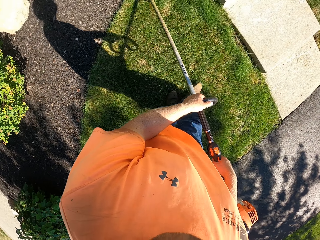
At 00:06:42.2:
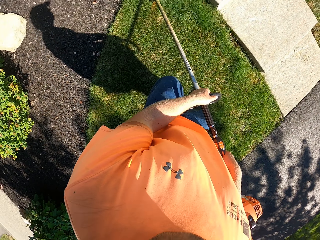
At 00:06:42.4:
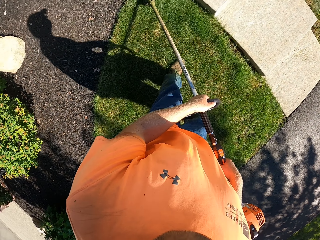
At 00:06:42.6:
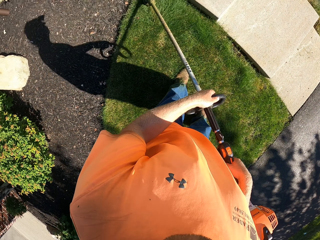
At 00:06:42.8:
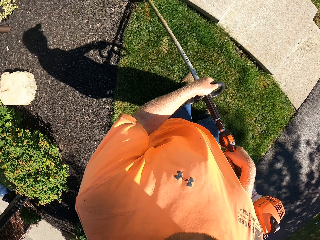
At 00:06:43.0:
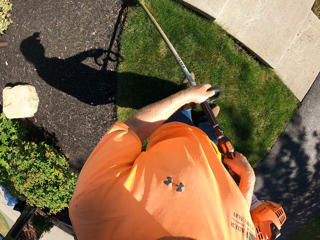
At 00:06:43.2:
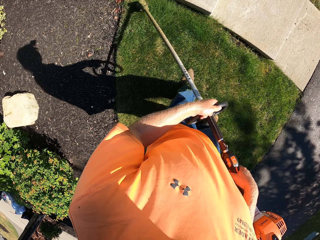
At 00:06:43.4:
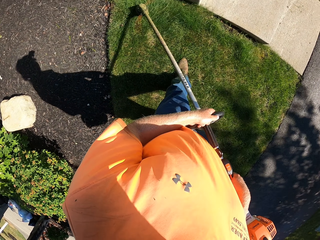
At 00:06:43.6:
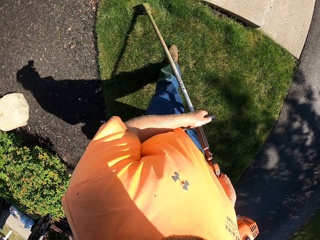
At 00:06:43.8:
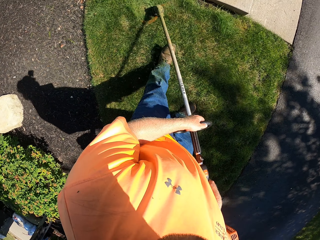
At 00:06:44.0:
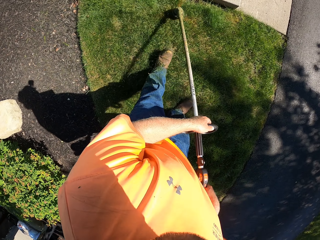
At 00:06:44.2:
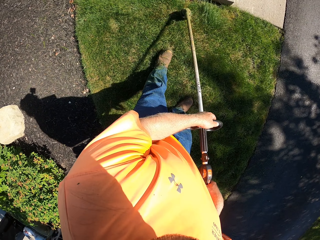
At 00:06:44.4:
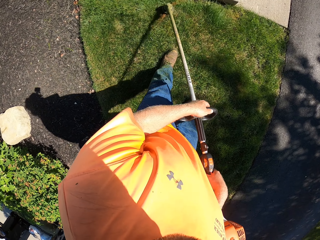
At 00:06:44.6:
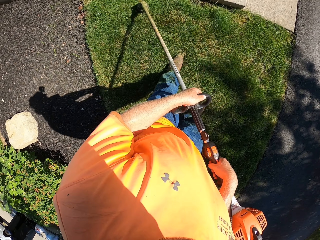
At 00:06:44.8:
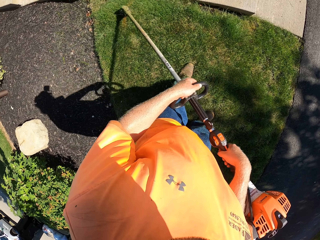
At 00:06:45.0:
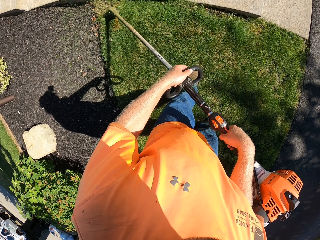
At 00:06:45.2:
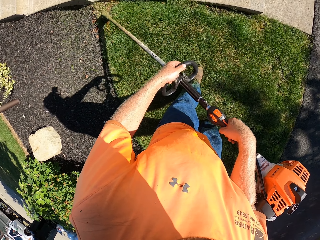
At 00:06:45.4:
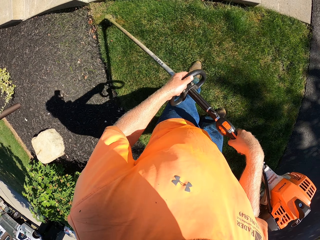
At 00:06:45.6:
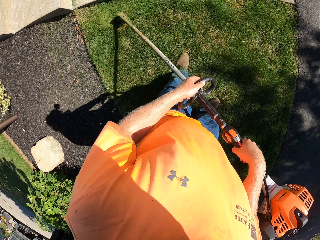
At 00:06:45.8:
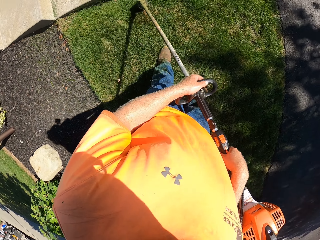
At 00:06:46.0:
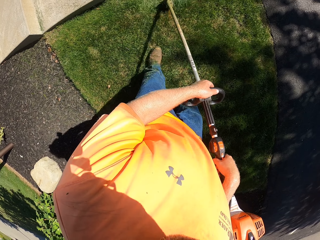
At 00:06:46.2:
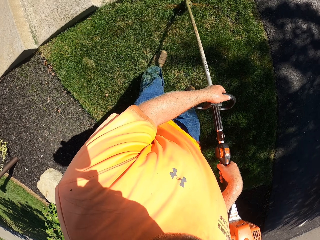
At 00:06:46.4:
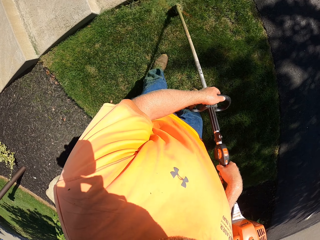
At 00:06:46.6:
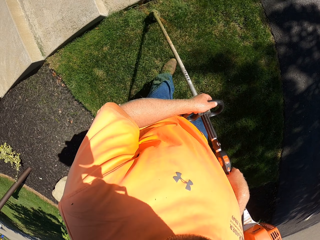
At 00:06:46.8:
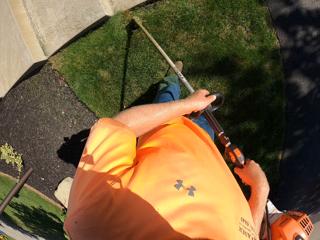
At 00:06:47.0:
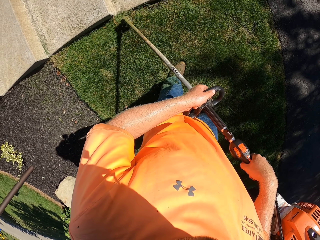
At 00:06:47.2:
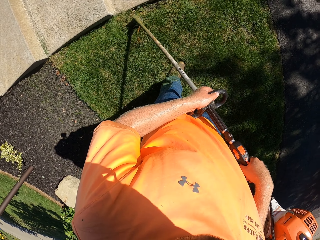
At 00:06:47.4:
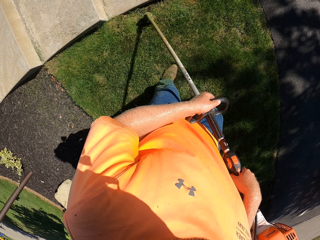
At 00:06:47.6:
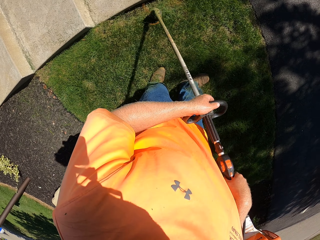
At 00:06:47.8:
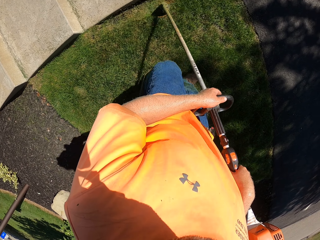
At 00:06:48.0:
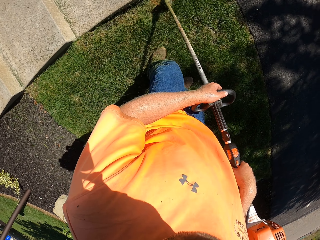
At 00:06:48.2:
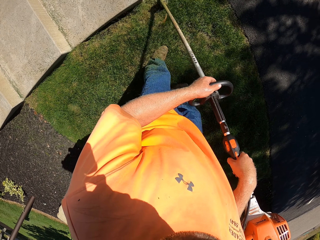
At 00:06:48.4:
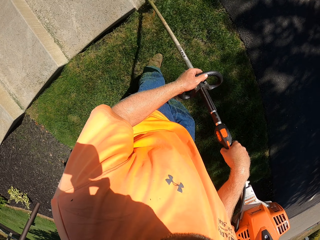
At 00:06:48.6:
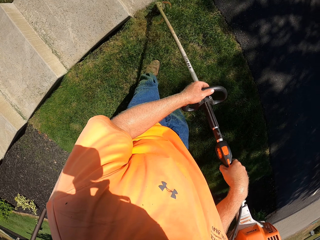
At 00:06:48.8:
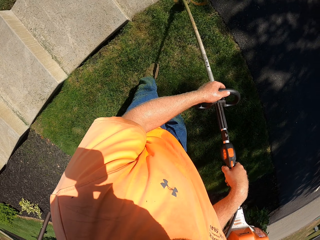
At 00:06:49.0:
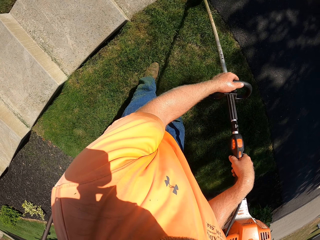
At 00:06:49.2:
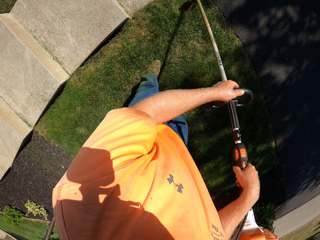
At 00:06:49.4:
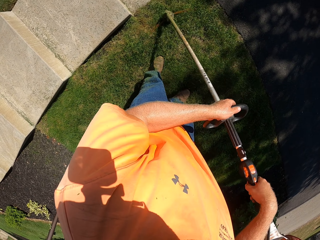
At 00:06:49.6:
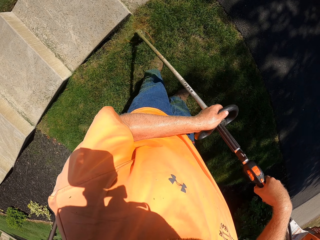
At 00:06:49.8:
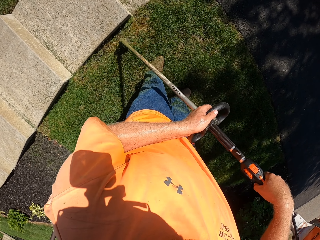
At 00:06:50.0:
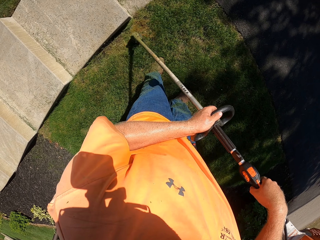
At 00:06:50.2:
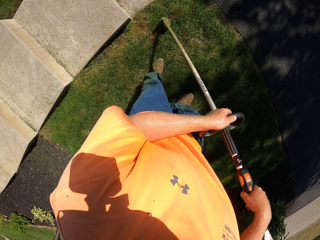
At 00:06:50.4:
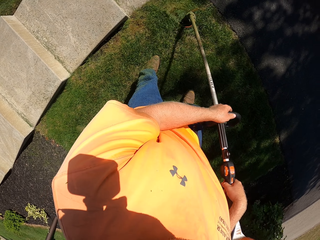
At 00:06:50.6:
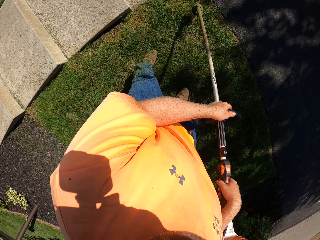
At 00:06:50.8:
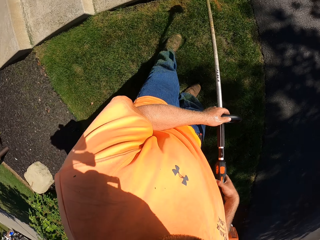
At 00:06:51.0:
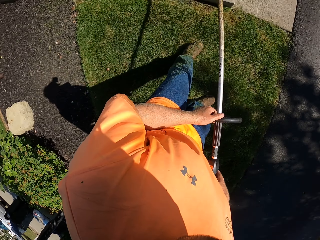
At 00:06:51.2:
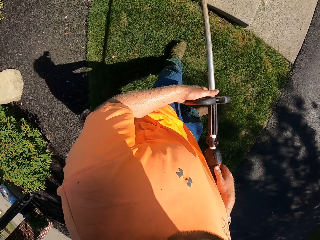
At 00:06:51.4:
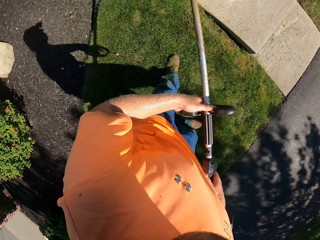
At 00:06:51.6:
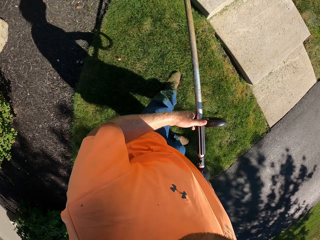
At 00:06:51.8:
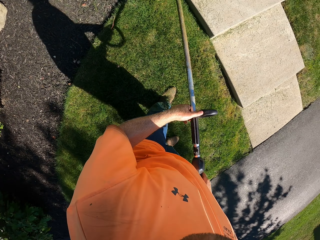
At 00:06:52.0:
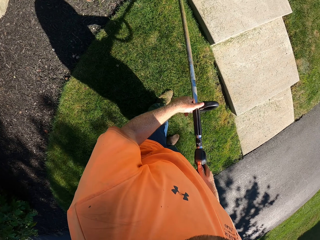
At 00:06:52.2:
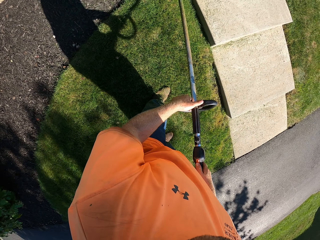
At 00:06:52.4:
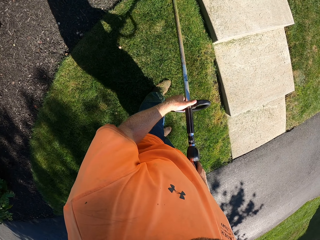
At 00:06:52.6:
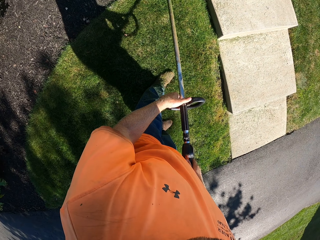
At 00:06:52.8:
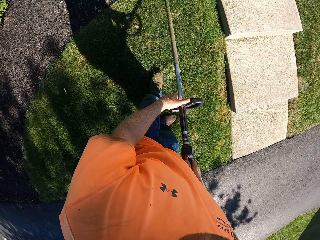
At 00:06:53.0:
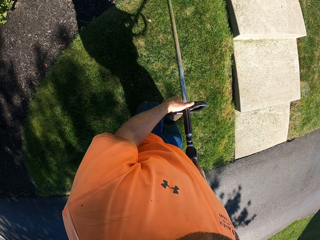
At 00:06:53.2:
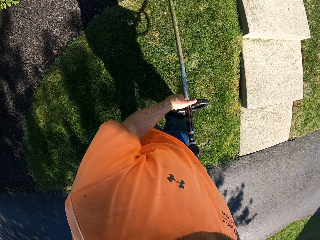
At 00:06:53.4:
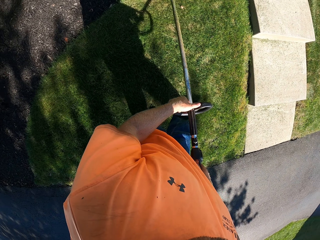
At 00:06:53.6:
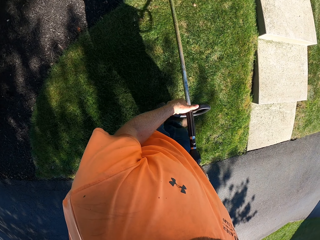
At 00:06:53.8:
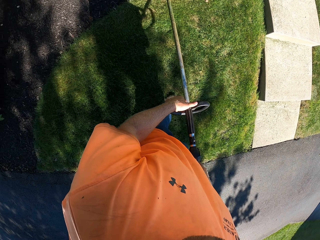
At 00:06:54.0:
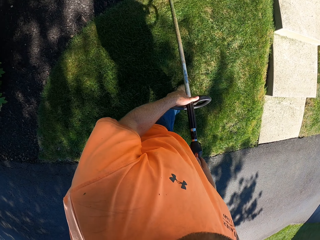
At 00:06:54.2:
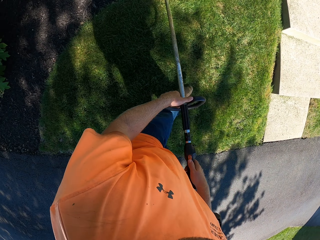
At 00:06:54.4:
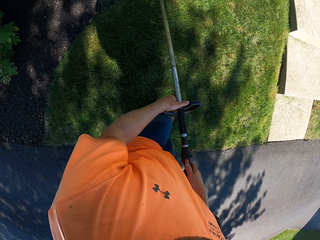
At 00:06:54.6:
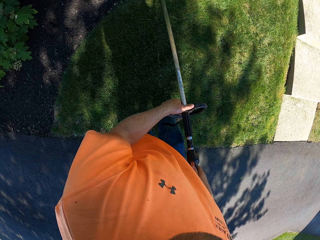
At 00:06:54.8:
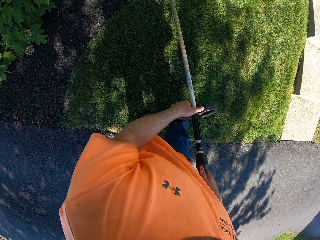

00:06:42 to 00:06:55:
The camera wearer lifts the grass cutter. They cut the grass using the grass cutter.

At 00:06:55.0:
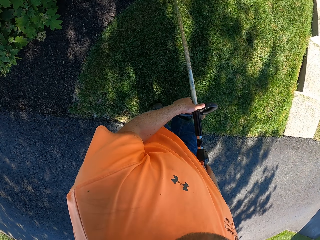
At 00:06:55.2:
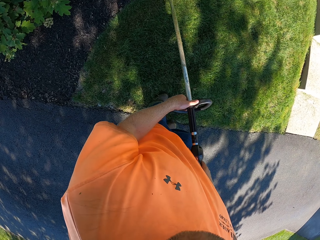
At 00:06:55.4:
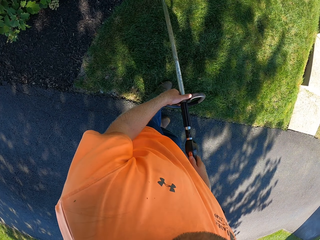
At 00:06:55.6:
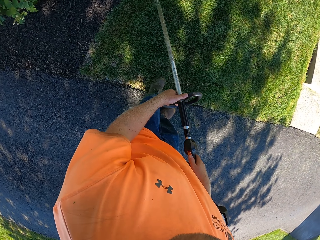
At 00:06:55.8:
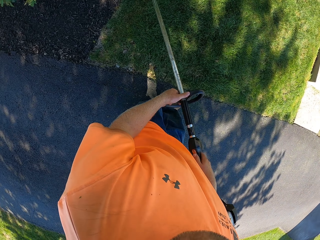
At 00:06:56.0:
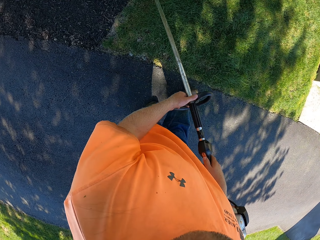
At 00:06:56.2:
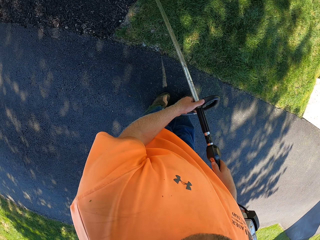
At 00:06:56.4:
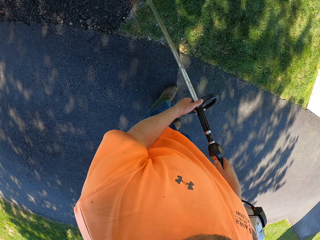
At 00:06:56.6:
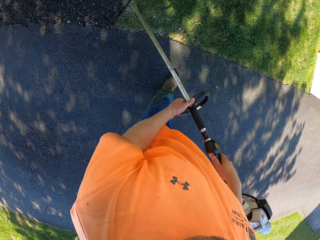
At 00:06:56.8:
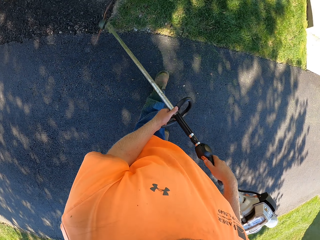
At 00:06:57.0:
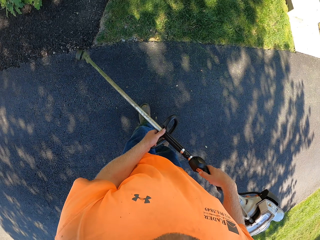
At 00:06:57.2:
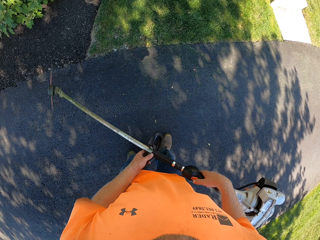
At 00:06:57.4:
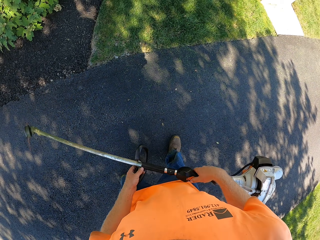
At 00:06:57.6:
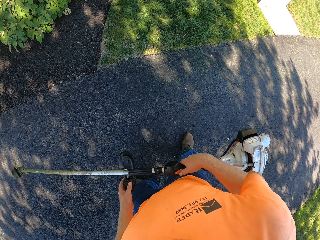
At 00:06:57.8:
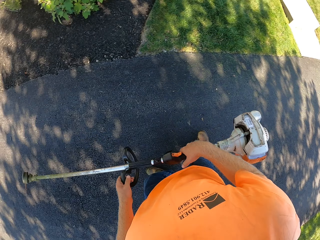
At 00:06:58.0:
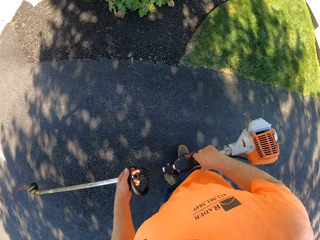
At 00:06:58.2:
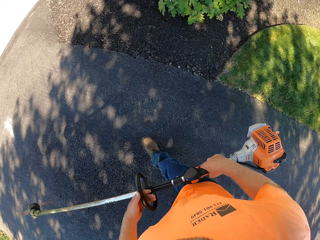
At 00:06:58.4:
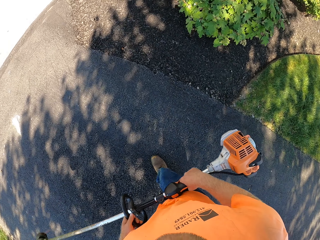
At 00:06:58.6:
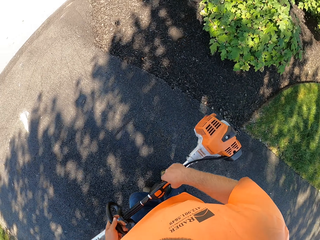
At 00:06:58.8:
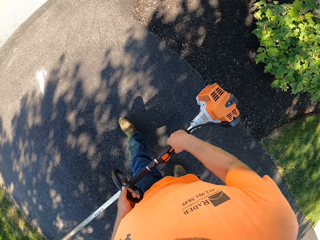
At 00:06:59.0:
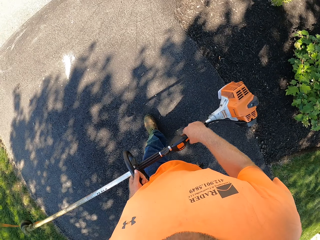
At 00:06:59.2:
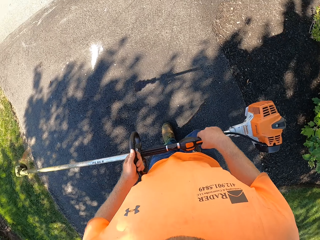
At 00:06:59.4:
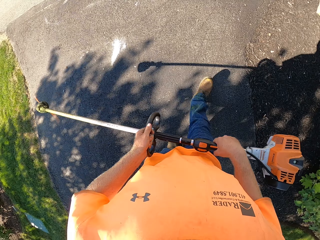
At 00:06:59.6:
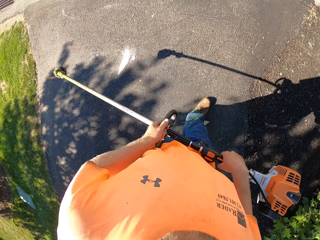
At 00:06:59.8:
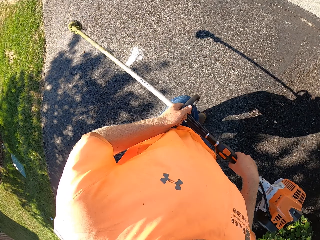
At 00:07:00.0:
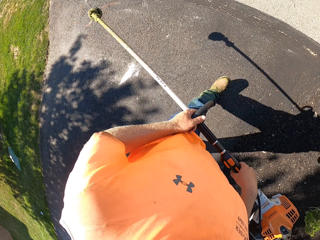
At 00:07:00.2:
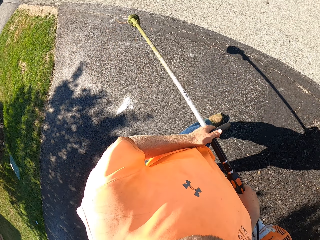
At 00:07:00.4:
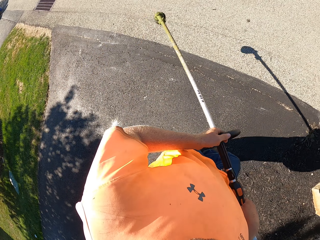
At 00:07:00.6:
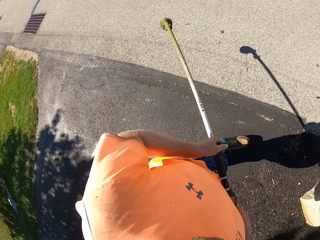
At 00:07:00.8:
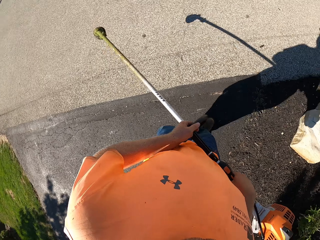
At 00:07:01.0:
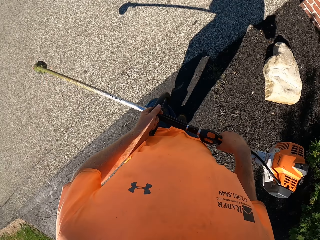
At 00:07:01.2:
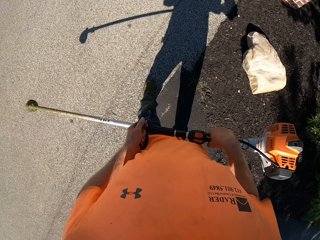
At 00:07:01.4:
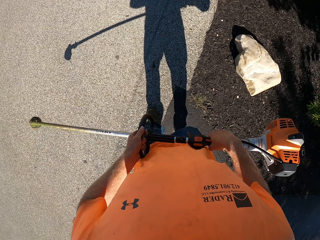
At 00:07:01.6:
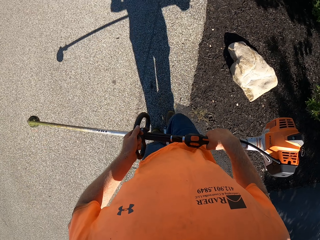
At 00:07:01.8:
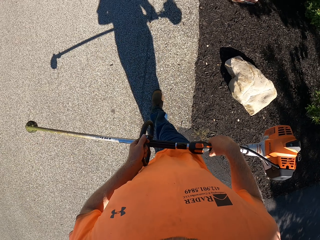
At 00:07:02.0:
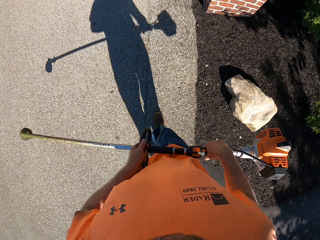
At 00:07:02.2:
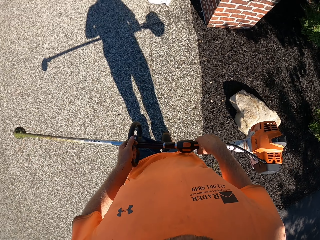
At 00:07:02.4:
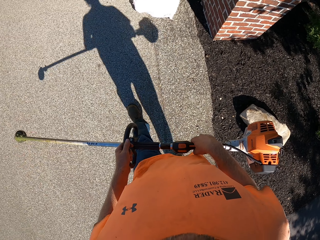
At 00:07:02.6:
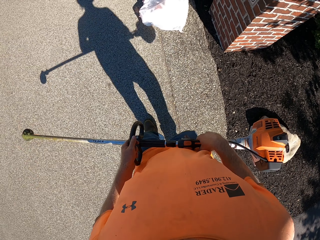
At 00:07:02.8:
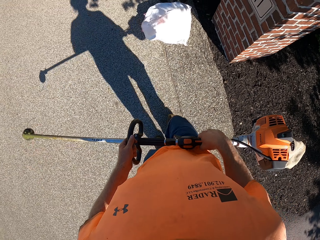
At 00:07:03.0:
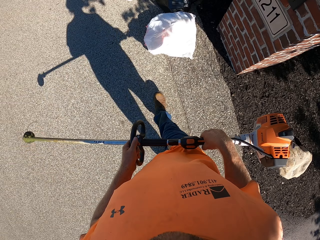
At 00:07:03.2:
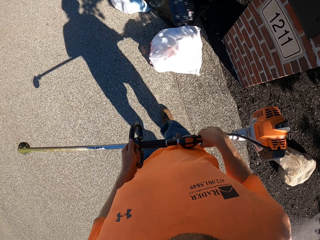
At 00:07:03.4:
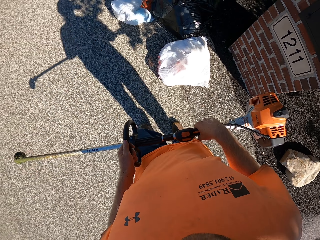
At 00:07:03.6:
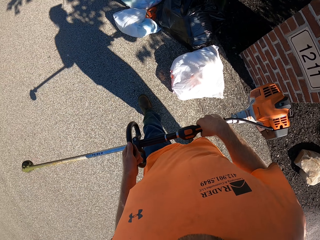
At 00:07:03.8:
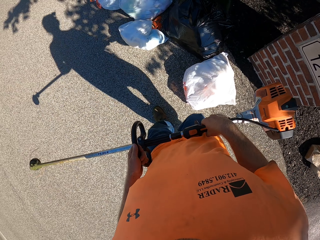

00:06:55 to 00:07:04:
The camera wearer walks on a paved path.
